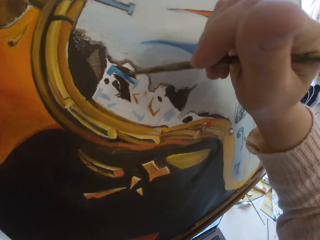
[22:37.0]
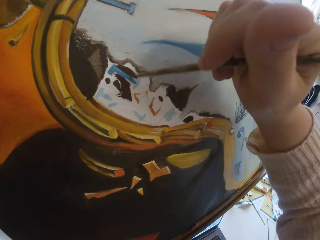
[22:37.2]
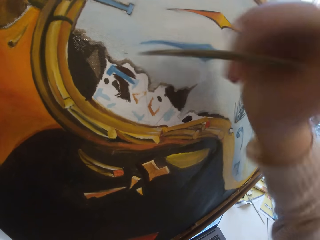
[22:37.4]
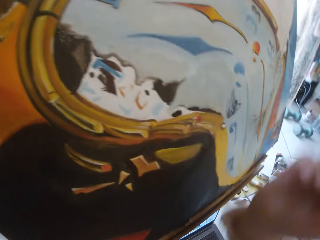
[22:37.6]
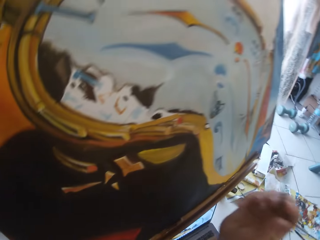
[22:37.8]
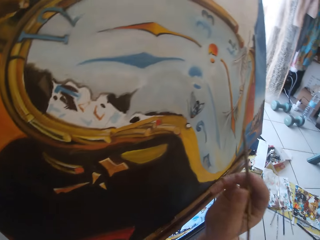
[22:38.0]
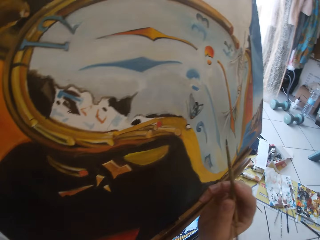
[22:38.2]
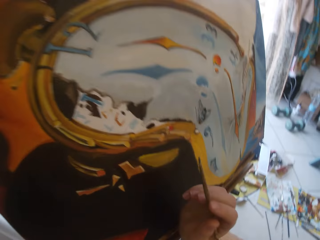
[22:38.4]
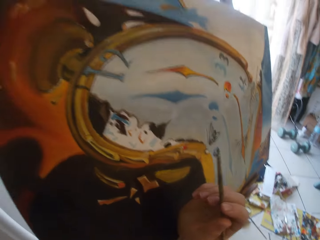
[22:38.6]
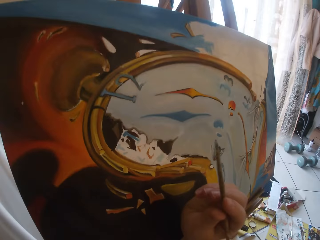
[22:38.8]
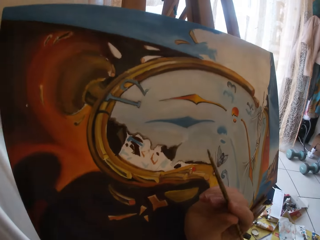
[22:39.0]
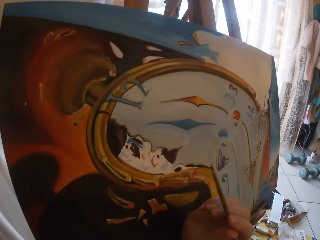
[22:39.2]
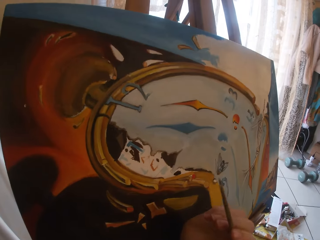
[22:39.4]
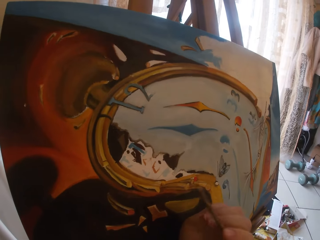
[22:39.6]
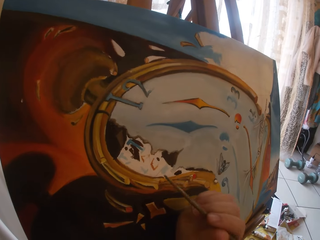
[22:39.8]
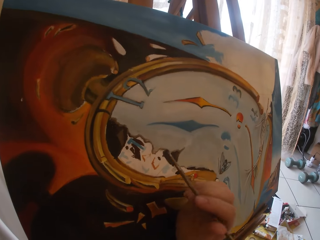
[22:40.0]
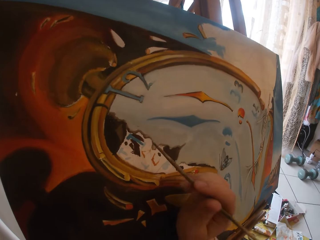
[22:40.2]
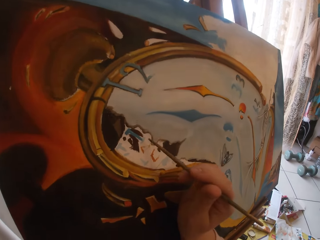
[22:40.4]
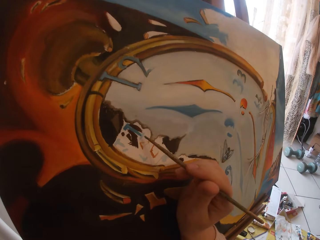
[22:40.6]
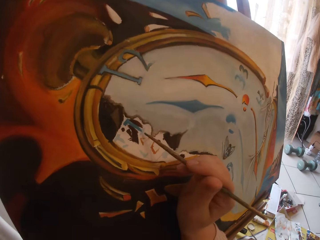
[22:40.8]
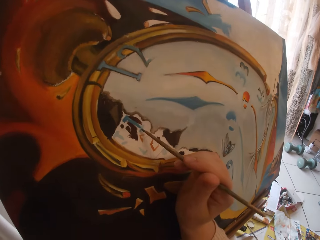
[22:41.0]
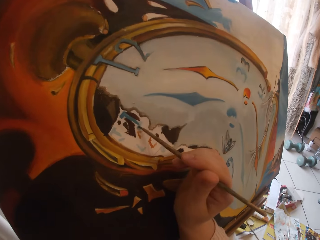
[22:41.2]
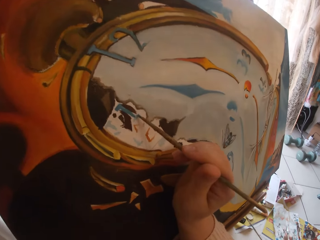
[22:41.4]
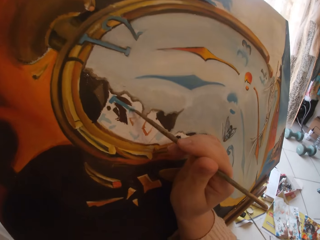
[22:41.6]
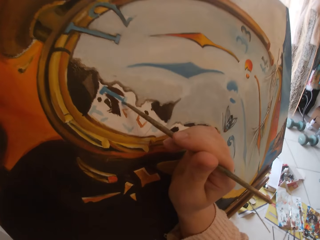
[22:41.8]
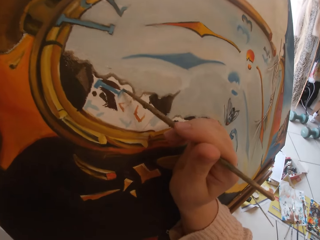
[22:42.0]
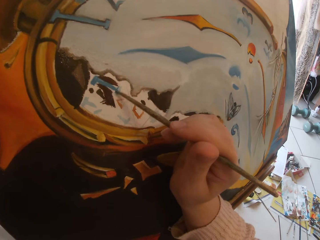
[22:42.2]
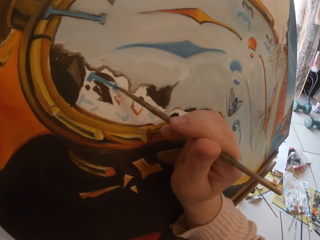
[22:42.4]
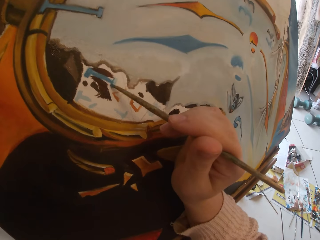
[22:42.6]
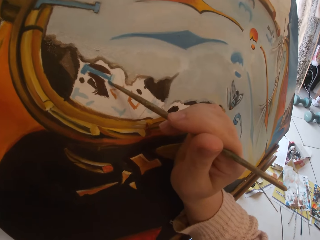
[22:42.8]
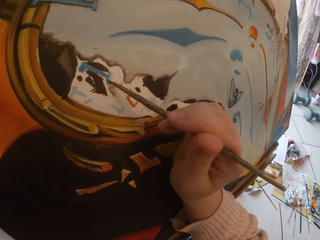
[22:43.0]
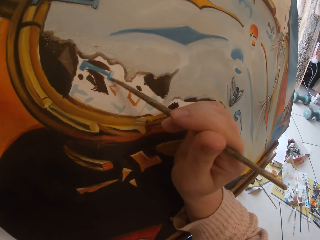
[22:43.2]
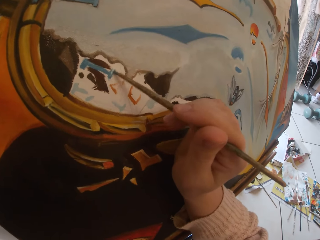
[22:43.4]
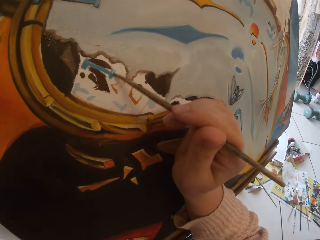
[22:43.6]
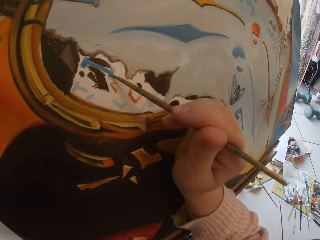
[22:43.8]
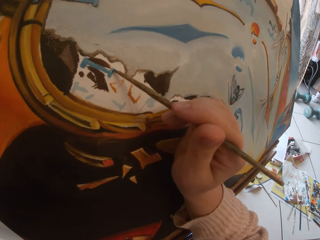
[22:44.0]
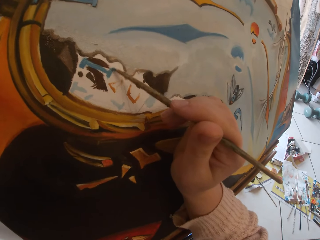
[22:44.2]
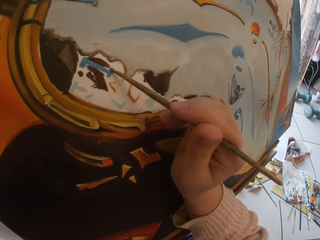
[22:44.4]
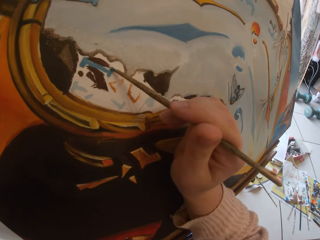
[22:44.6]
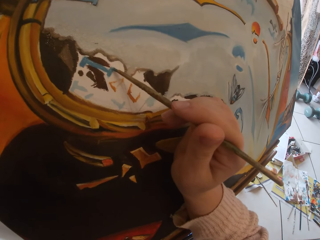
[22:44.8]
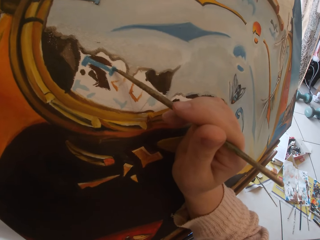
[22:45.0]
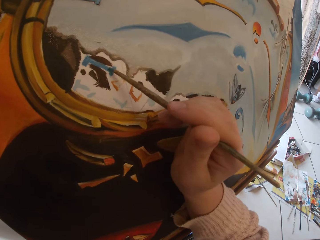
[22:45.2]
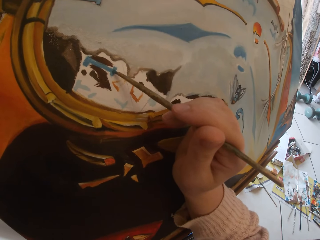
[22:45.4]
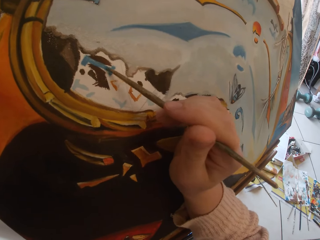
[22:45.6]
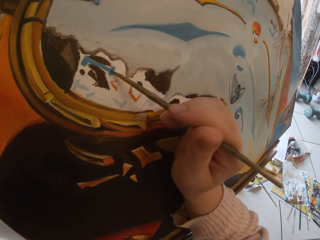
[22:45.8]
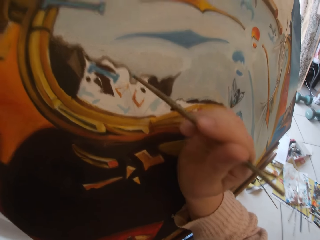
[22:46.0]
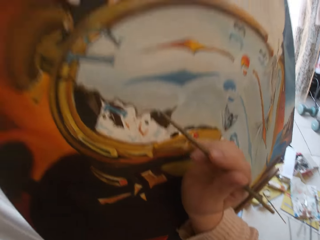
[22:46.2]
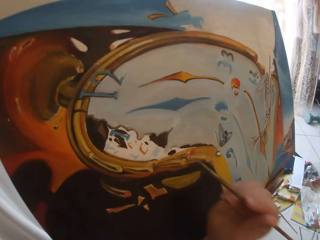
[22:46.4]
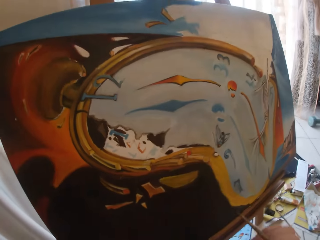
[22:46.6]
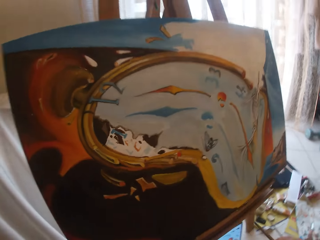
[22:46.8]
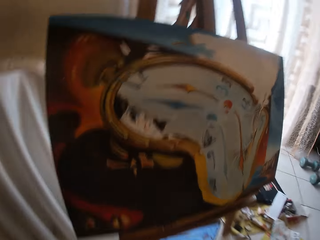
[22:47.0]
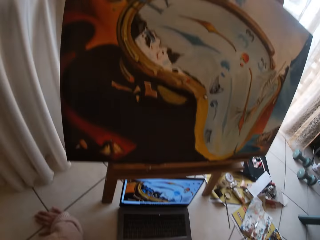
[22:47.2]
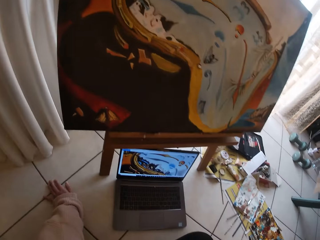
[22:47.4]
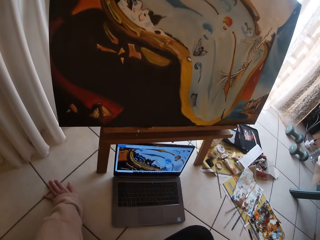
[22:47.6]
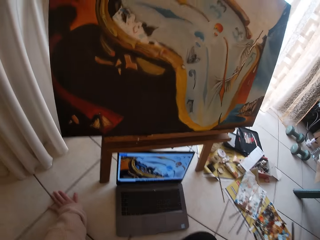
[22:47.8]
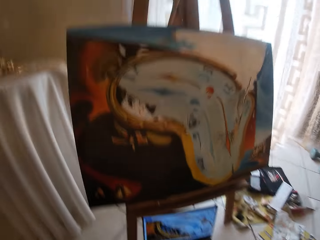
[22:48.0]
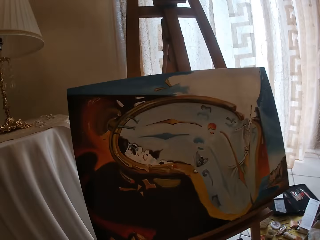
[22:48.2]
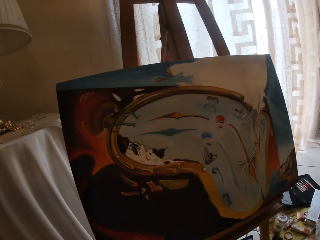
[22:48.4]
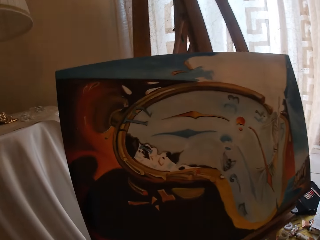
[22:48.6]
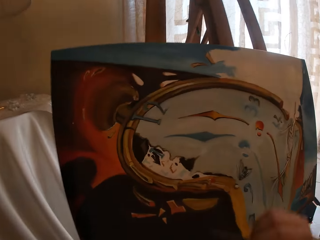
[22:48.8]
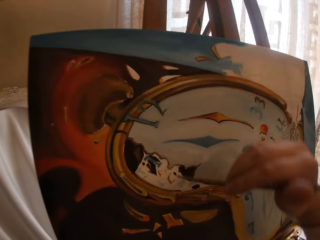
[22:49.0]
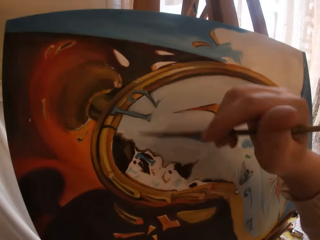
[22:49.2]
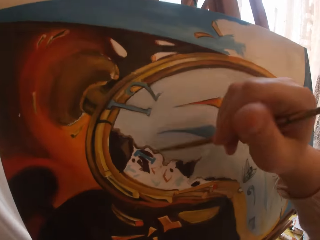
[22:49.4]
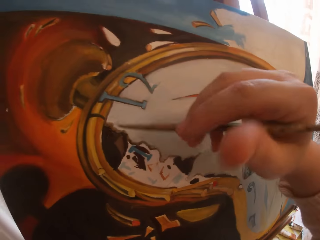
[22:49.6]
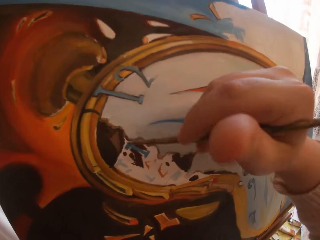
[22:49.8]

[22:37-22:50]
The camera wearer stops painting. They adjust the hand. They paint the canvas. They stop painting. They look at the laptop.

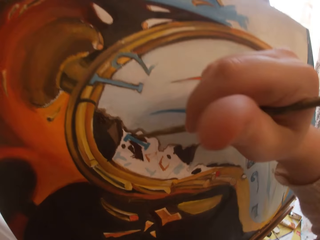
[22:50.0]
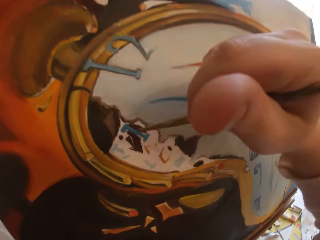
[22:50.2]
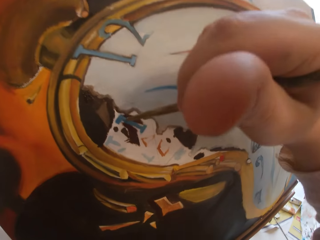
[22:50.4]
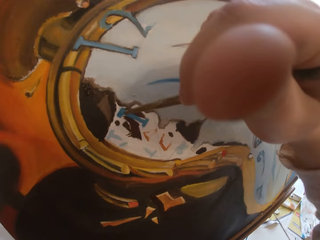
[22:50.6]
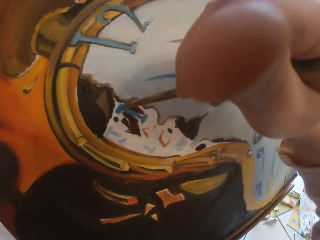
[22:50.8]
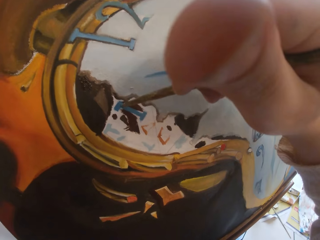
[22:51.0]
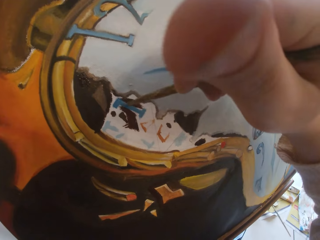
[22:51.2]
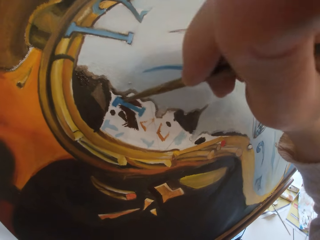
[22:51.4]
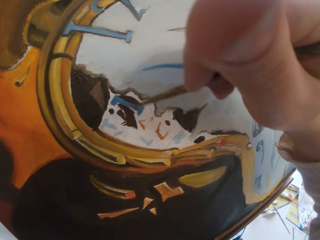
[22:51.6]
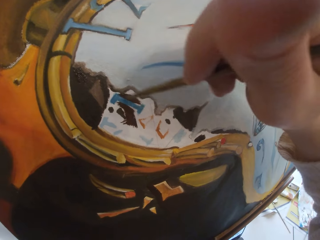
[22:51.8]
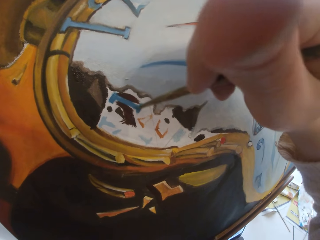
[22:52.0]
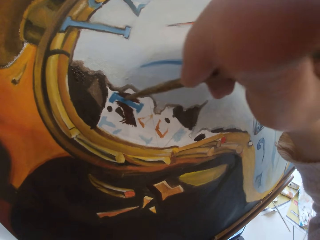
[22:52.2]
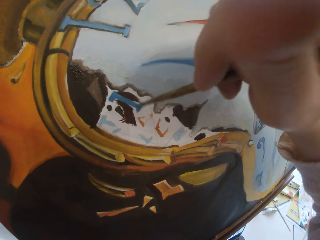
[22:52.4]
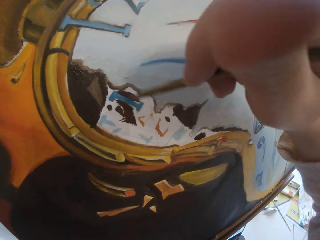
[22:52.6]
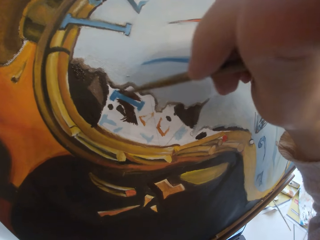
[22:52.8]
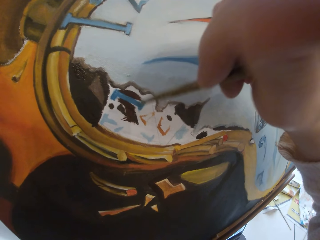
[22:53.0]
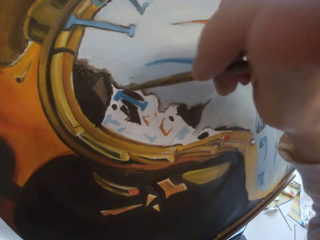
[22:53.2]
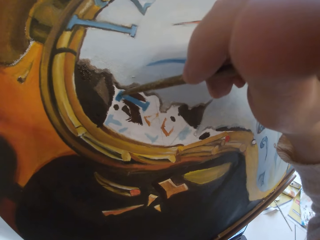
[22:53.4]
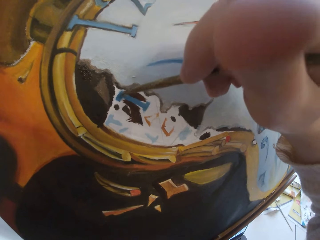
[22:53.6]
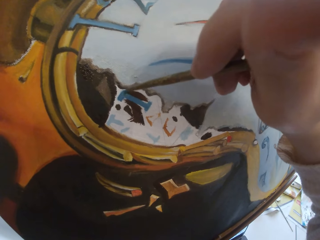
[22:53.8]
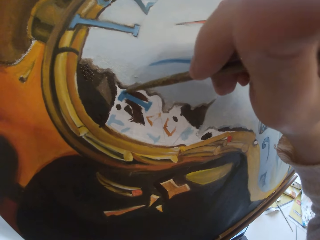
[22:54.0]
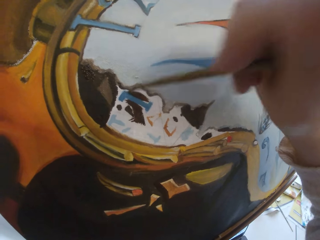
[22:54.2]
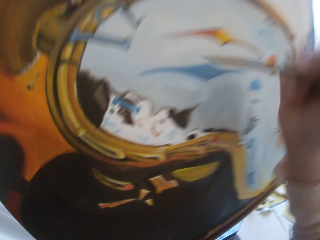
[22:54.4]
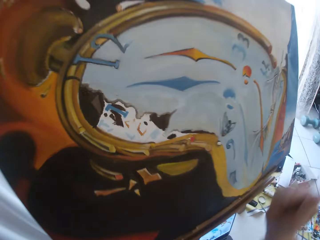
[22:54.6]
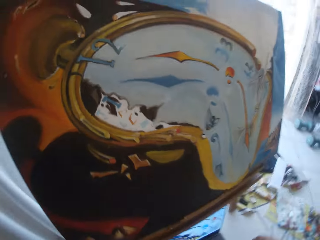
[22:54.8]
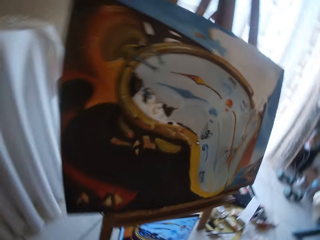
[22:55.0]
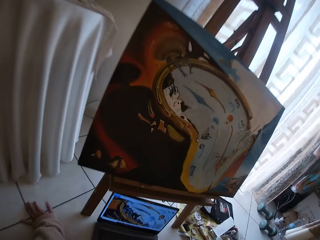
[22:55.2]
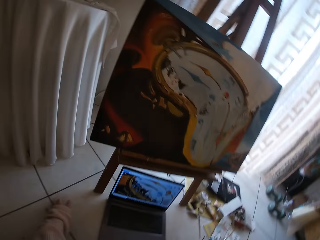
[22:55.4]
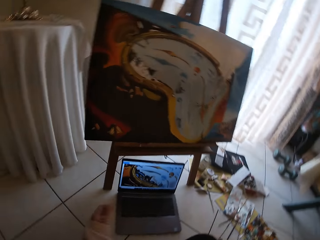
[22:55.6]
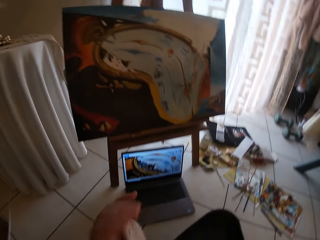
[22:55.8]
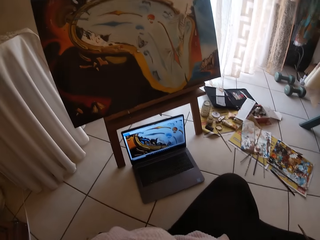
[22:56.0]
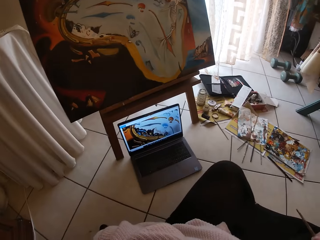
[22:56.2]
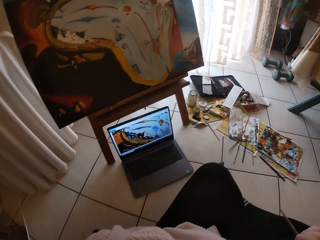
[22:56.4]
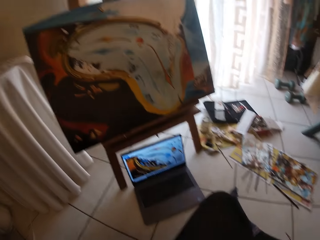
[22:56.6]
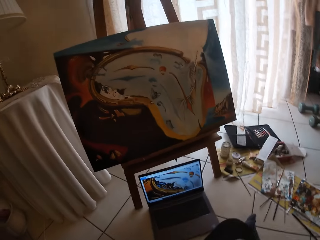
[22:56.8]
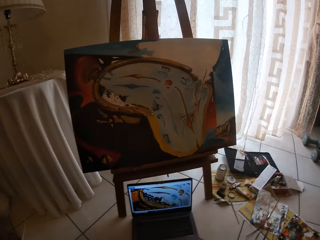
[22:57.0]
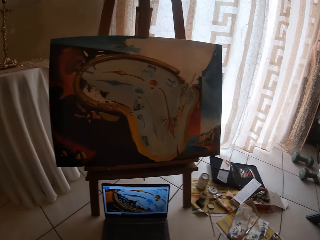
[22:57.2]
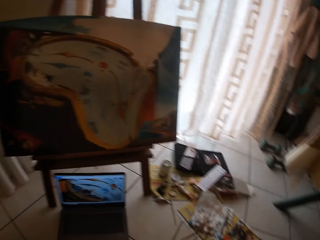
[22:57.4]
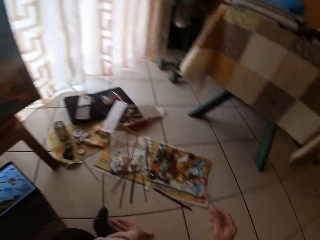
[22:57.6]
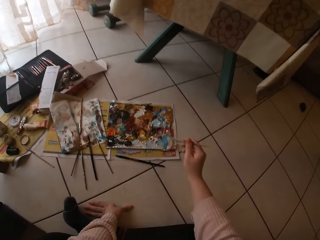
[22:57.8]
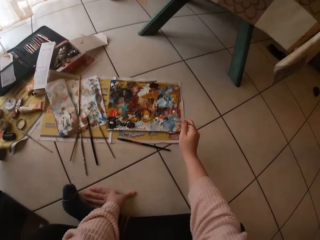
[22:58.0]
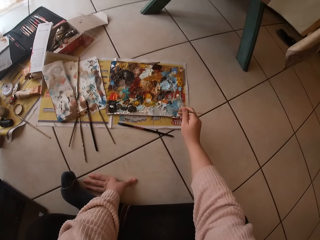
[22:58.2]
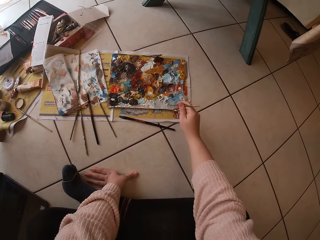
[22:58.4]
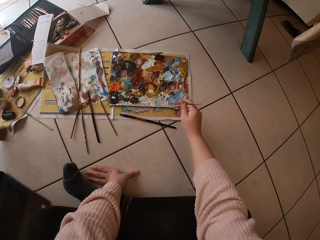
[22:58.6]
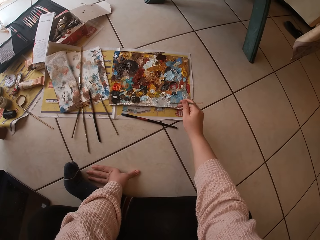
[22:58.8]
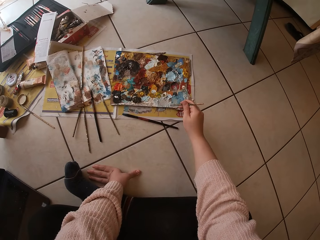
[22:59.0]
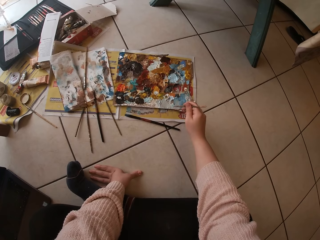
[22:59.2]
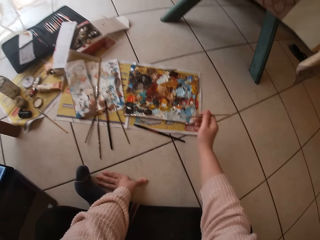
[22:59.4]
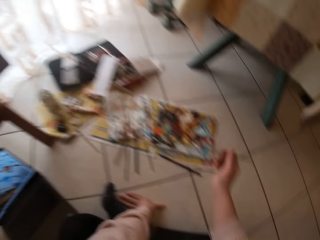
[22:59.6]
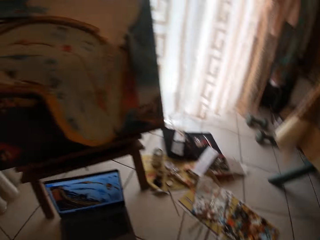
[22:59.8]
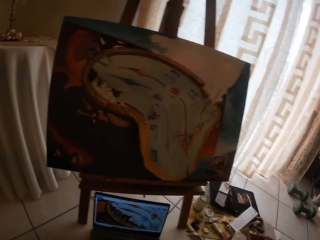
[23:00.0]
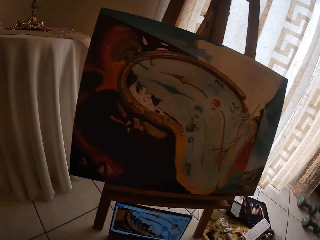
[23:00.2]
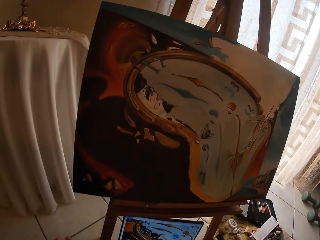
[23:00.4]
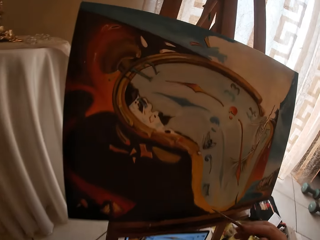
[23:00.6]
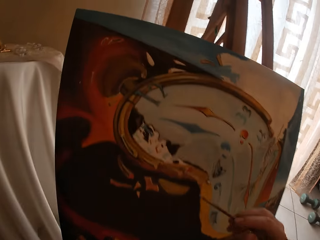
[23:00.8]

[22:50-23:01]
The camera wearer paints with the brush. They look at the laptop. They dip the brush into the paint. They swirl the brush on the colour palette.
